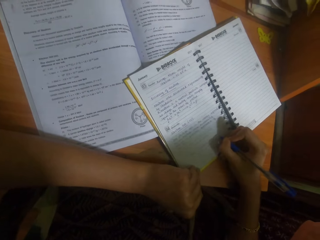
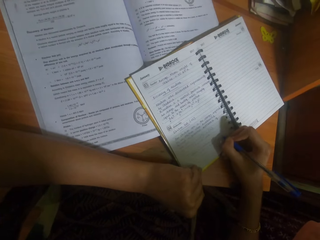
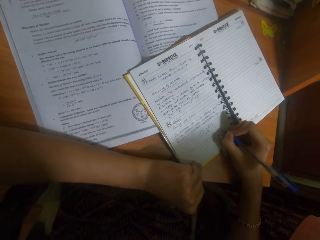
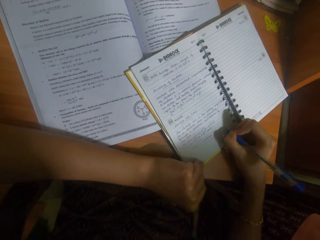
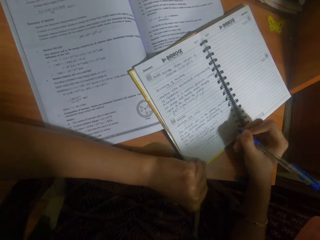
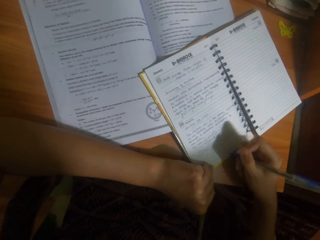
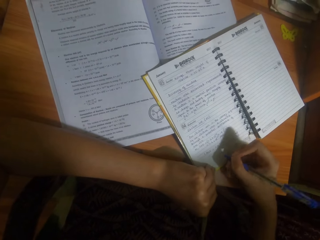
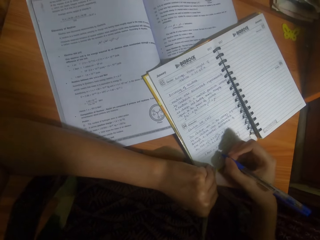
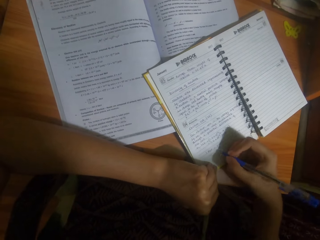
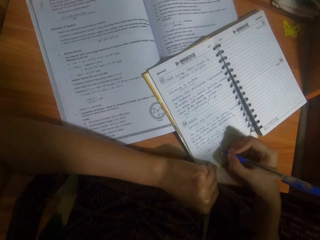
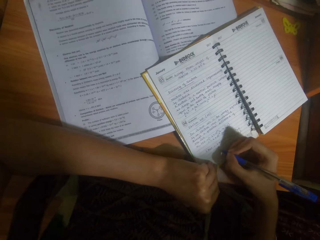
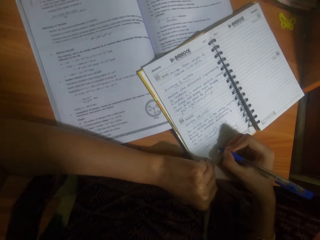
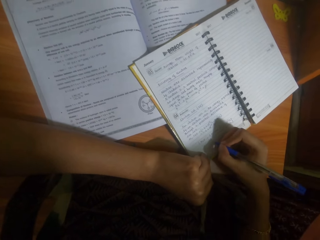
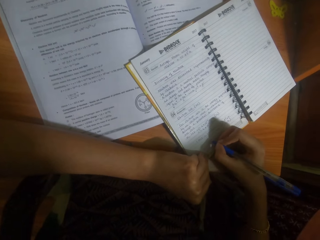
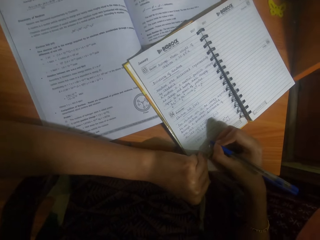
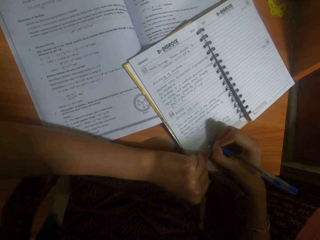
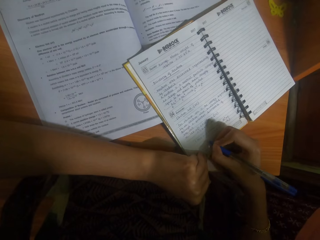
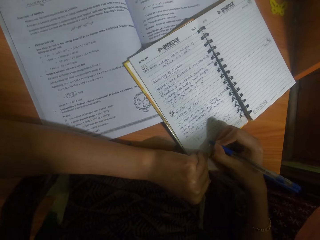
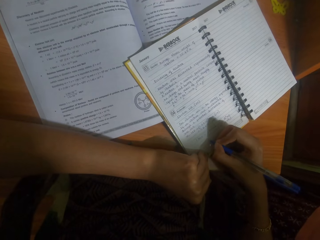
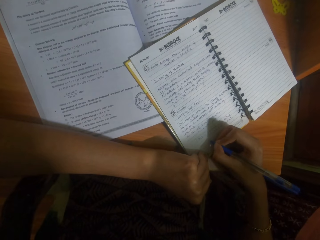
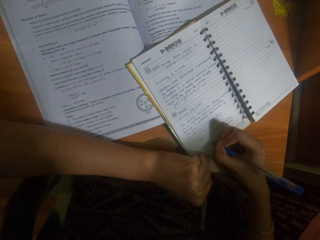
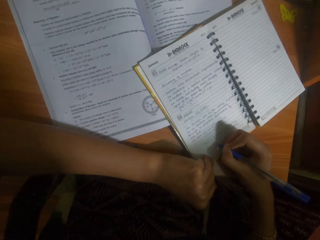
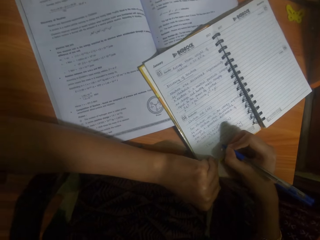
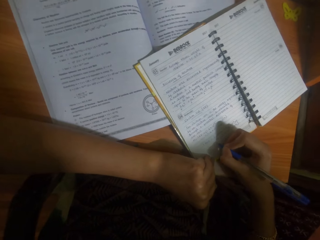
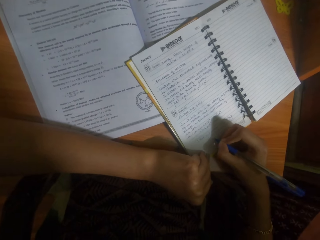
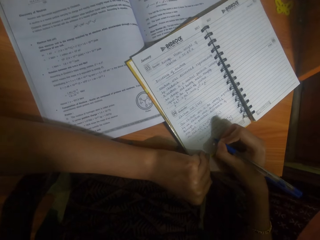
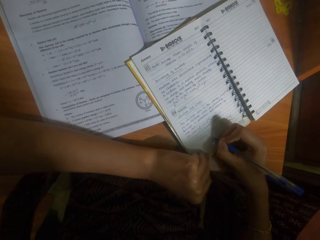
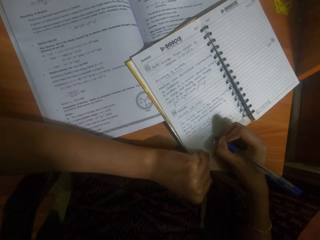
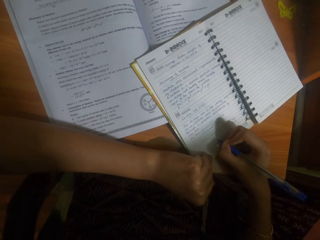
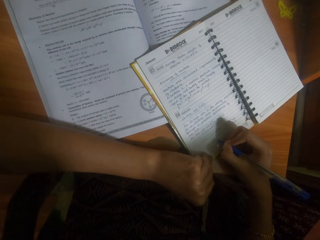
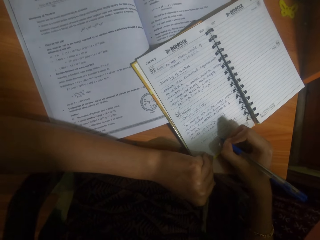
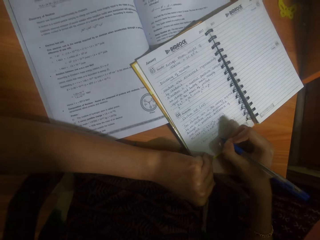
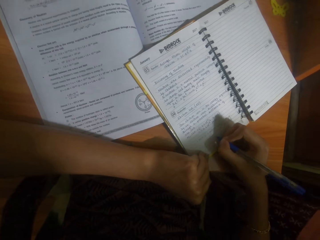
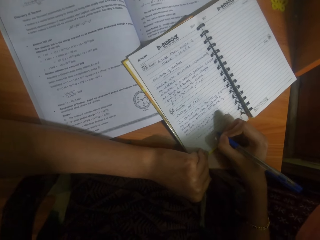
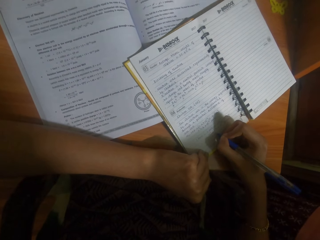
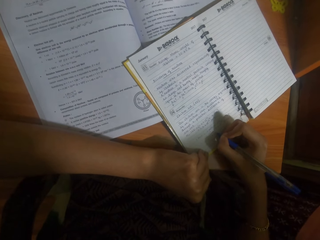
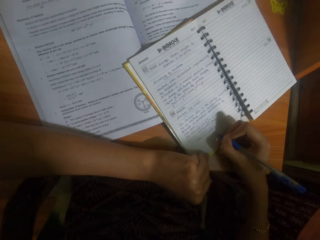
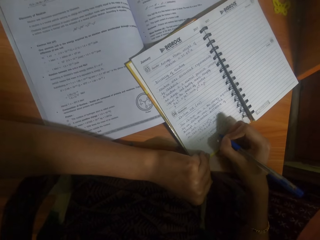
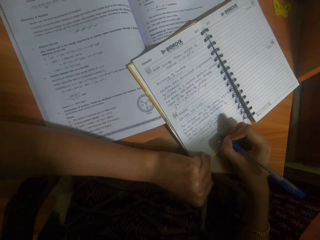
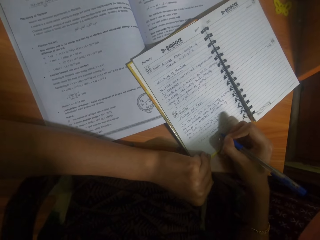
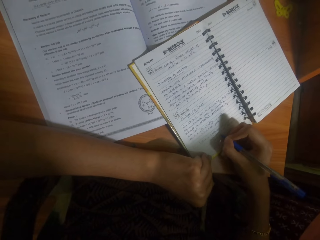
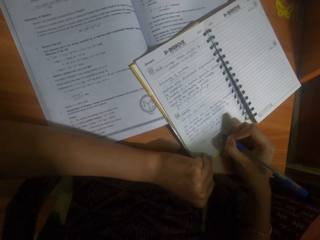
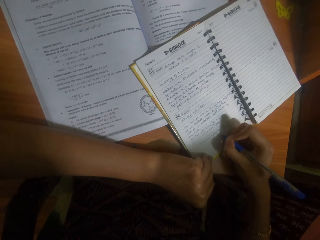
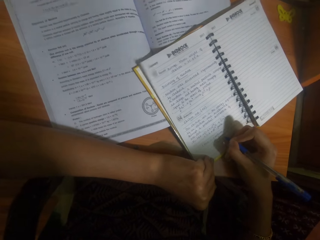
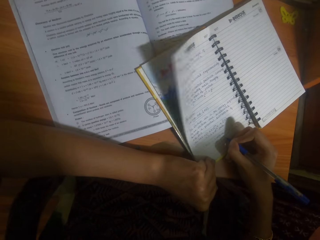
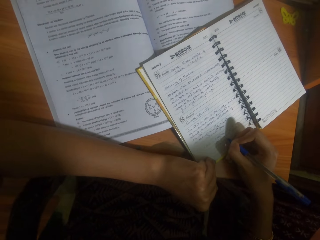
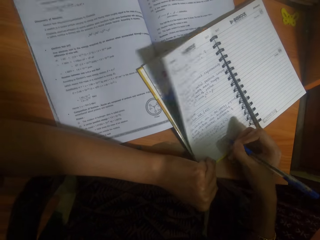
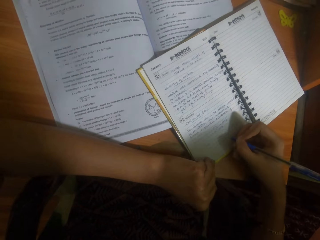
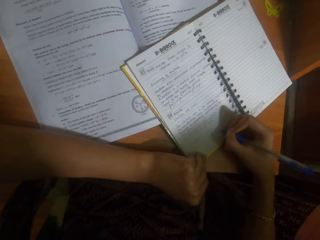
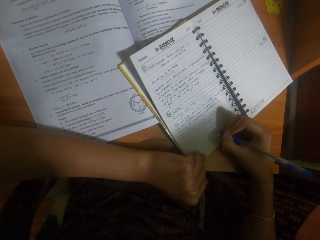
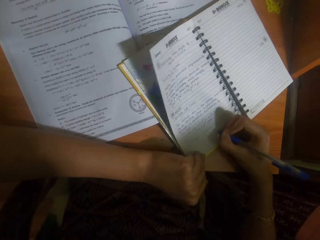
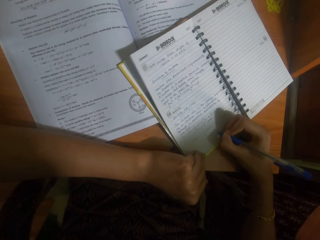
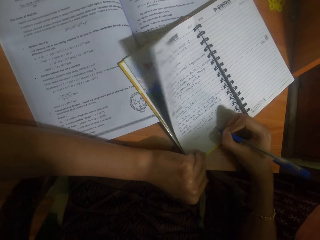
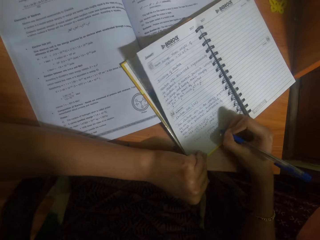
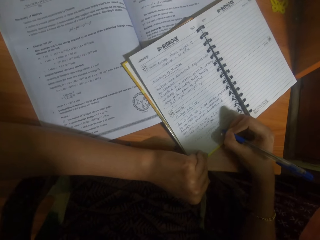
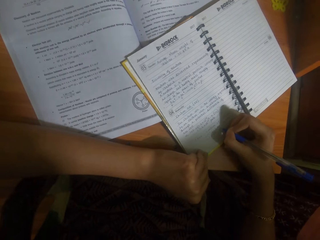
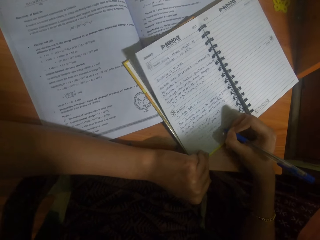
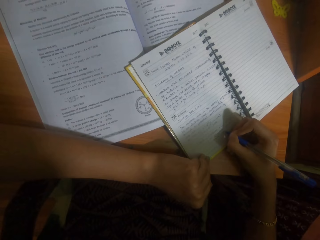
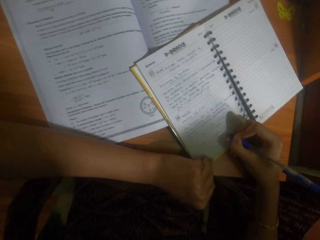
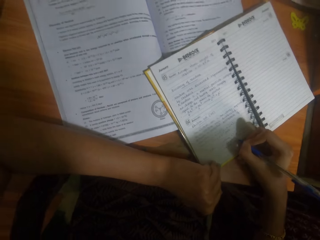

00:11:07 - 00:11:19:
The camera wearer writes in the book with the pen in her right hand.

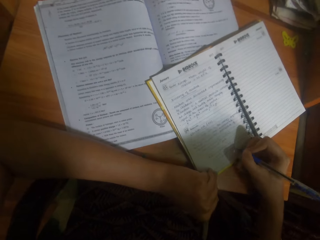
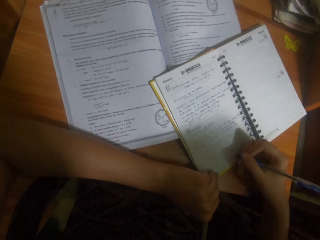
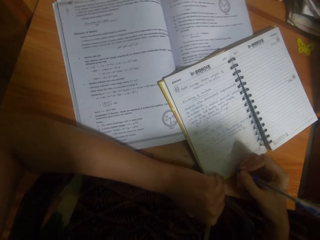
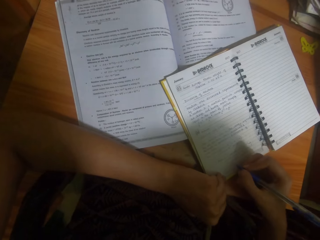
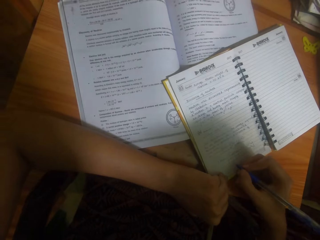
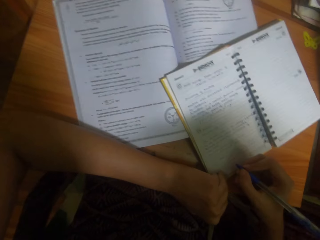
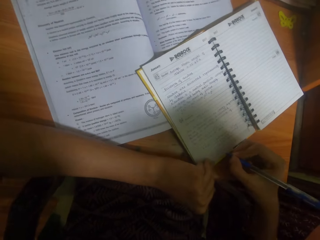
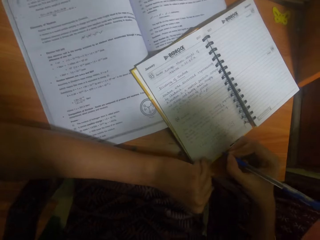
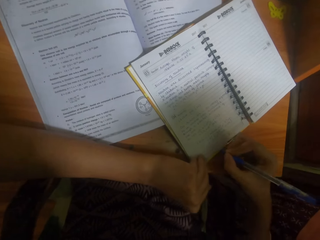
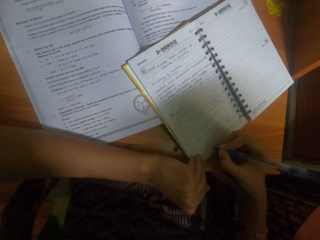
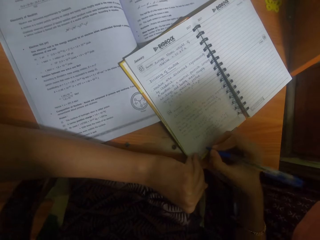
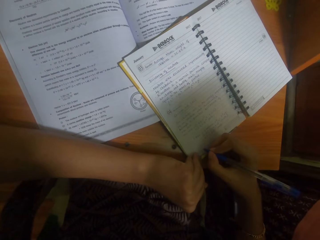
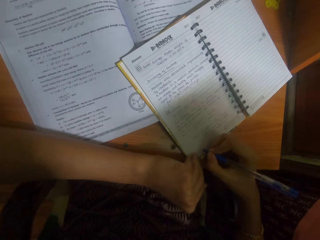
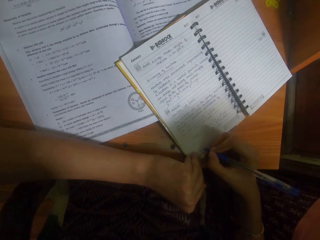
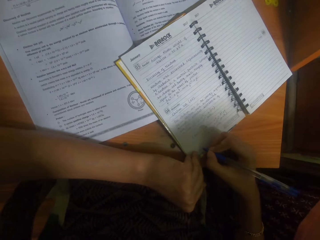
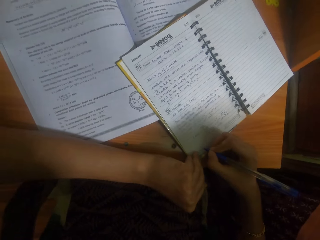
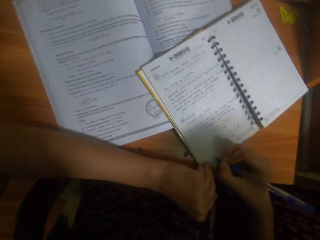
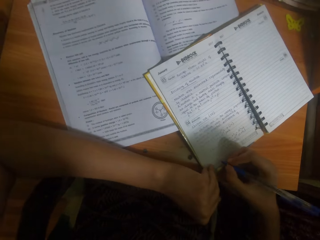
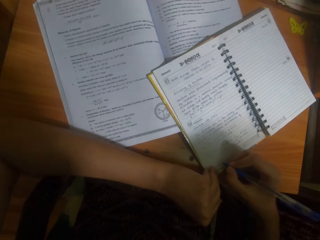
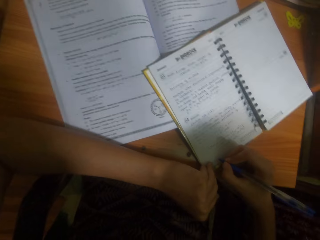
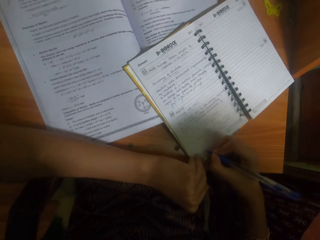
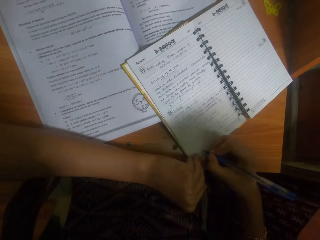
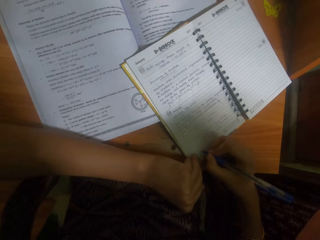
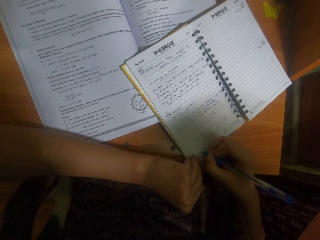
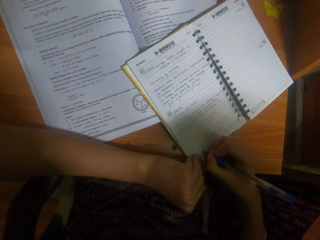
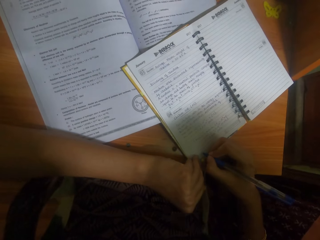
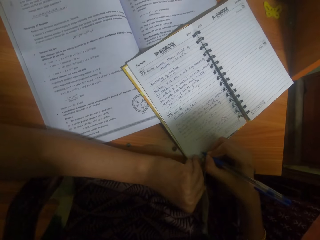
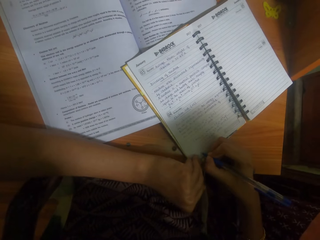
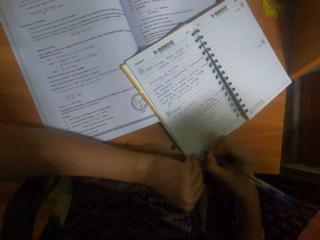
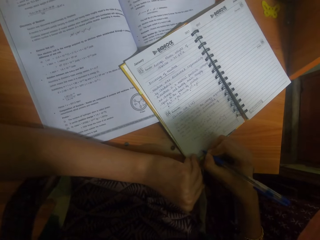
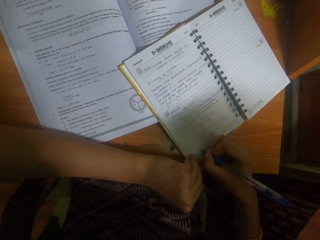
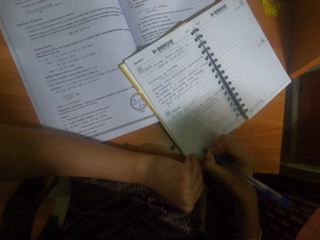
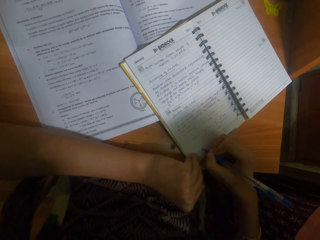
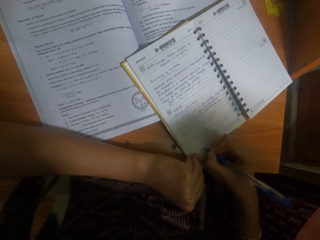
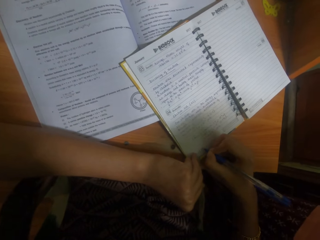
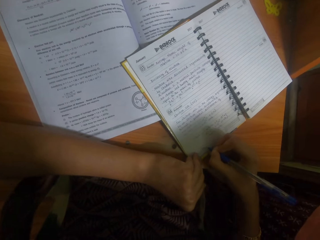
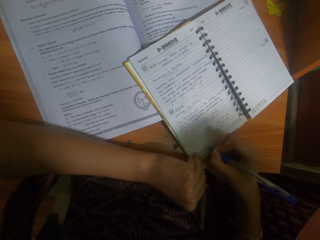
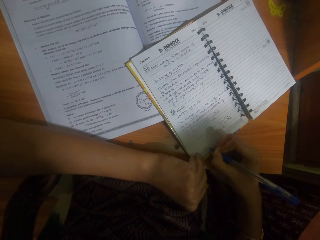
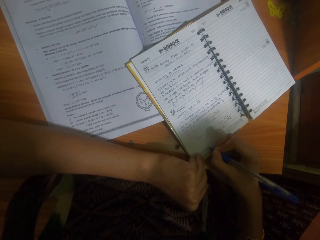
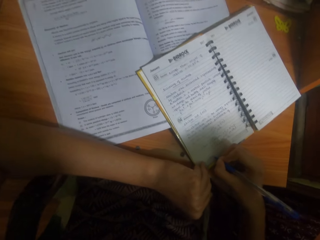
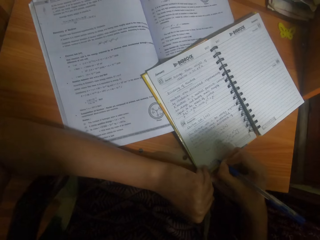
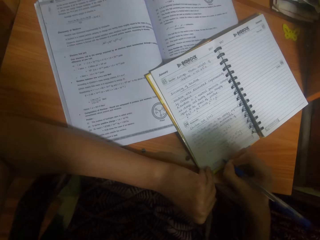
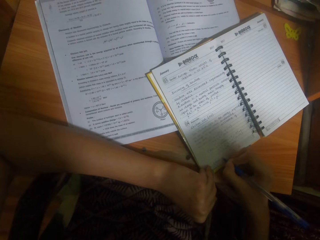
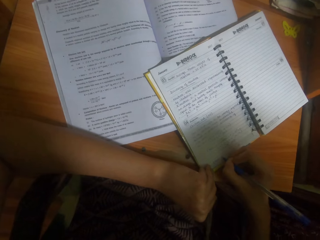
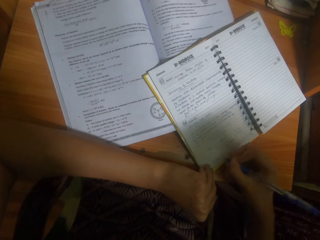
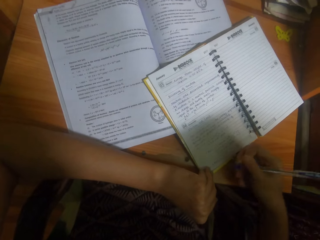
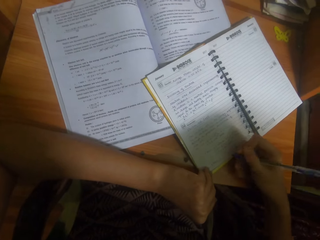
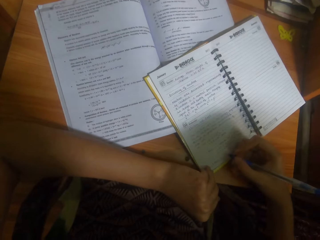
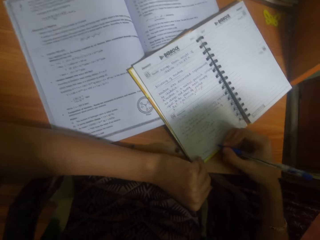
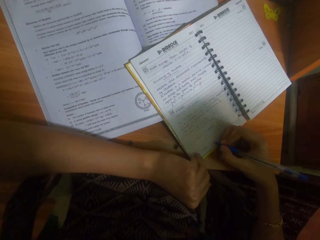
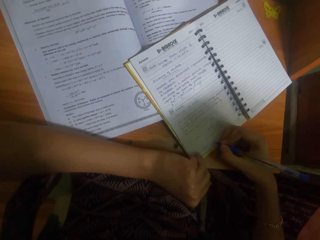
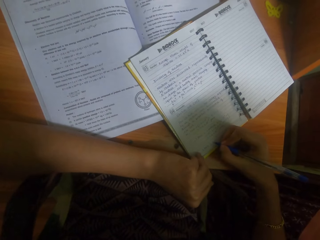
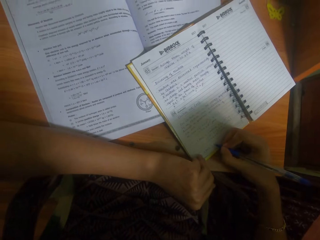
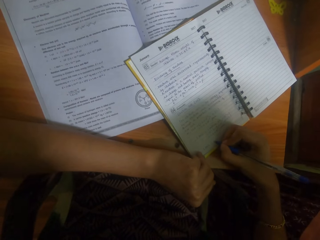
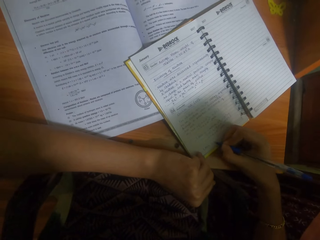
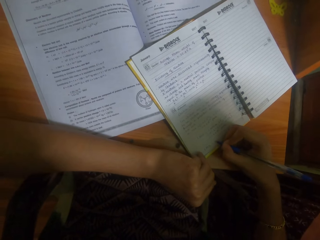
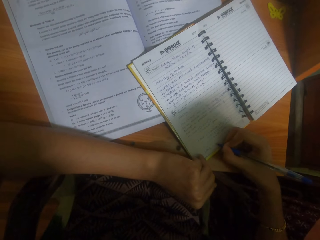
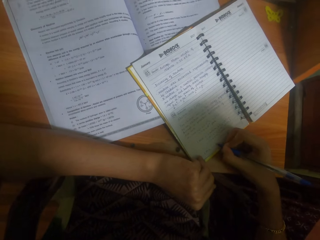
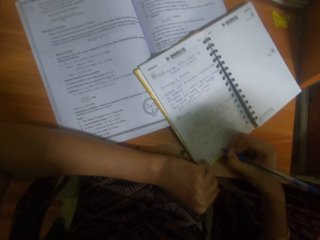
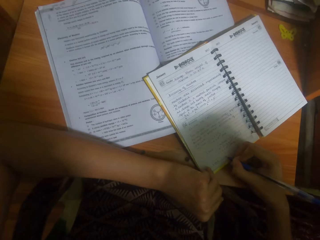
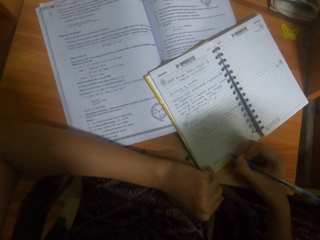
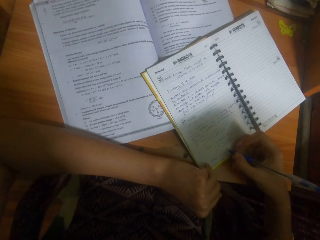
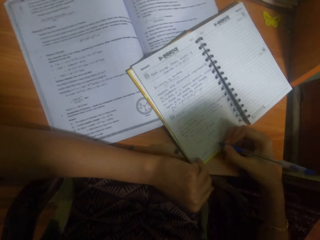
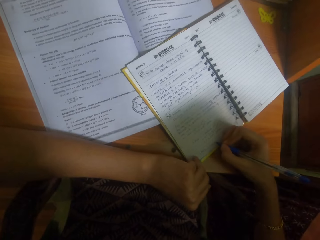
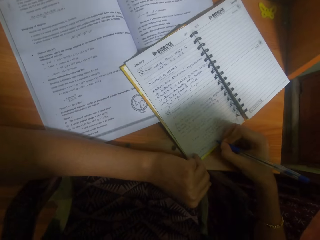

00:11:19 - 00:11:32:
The camera wearer writes in the book with the pen in her right hand.
